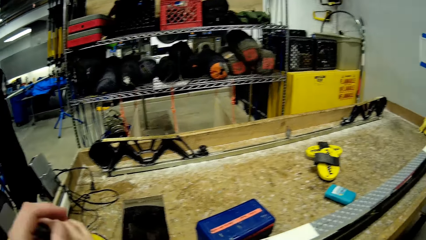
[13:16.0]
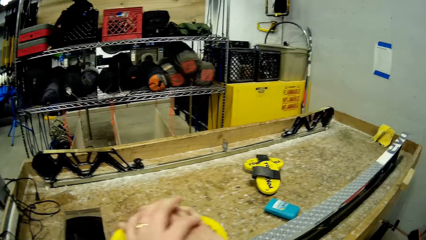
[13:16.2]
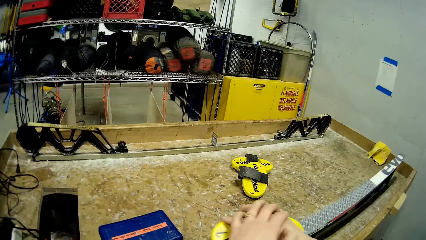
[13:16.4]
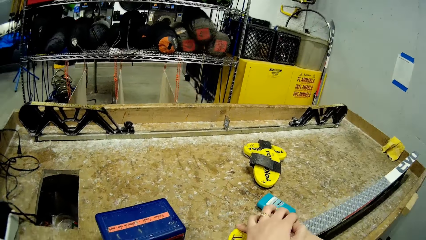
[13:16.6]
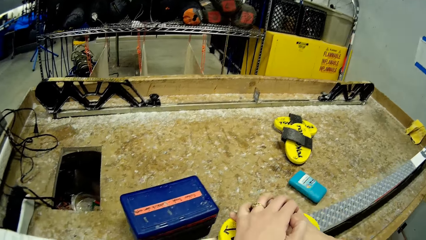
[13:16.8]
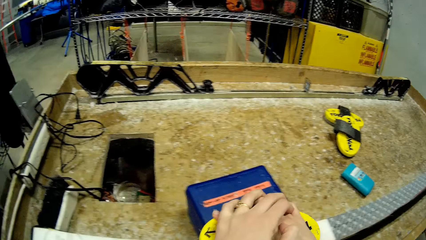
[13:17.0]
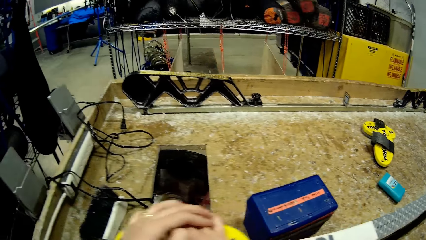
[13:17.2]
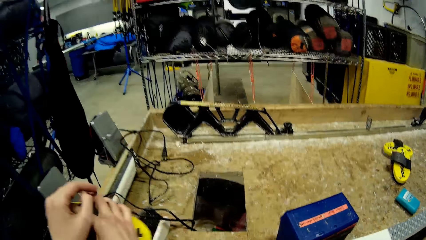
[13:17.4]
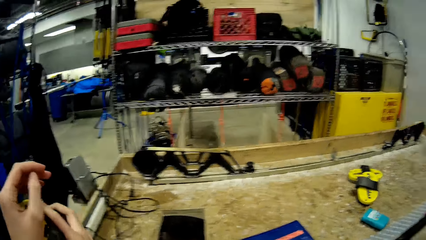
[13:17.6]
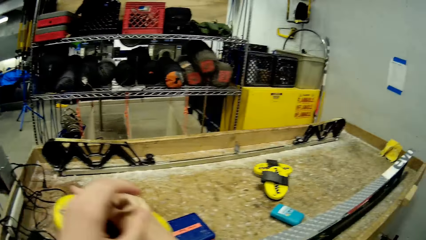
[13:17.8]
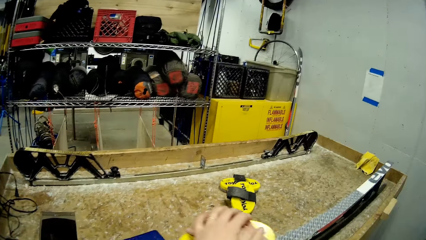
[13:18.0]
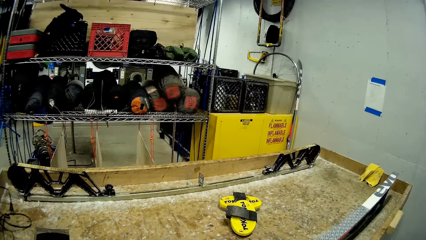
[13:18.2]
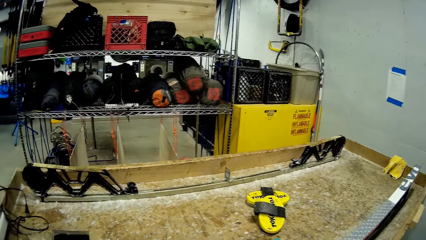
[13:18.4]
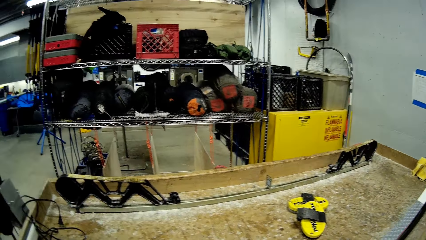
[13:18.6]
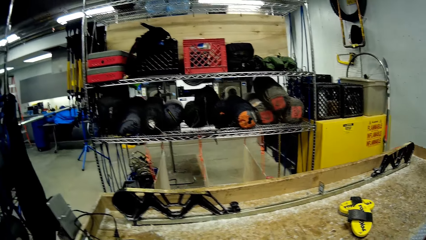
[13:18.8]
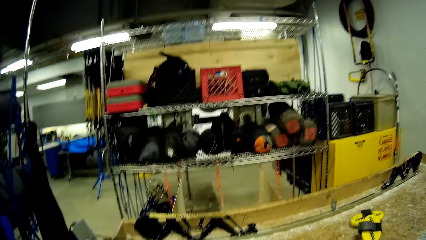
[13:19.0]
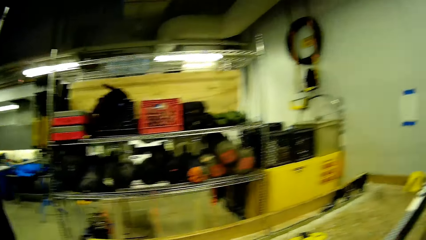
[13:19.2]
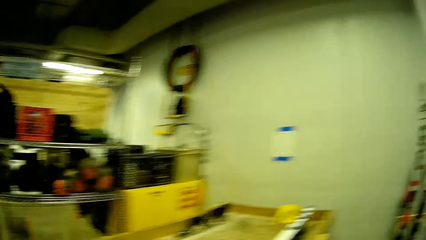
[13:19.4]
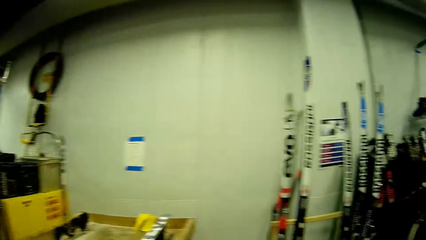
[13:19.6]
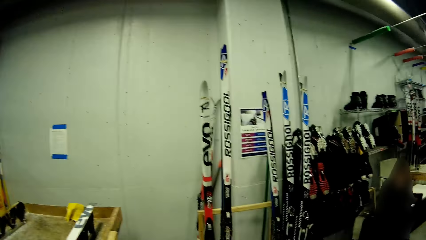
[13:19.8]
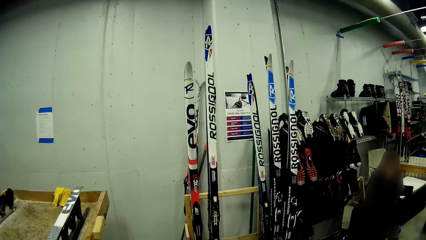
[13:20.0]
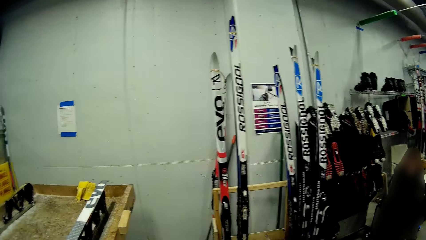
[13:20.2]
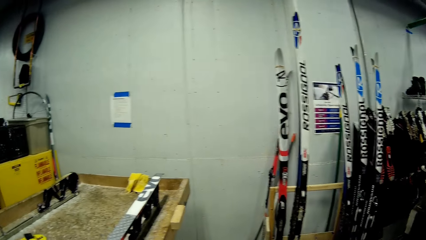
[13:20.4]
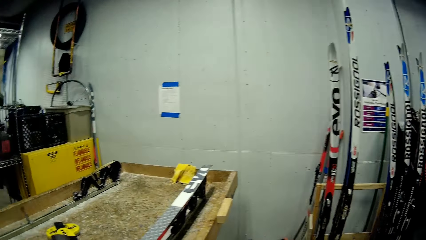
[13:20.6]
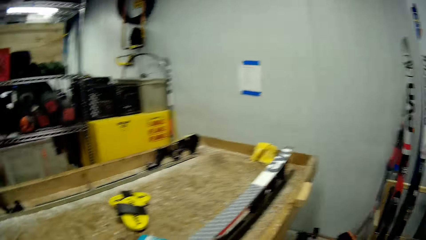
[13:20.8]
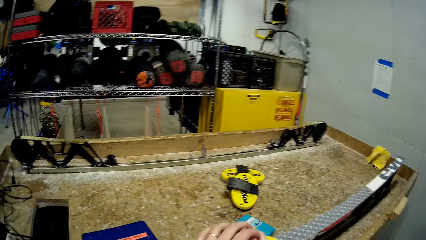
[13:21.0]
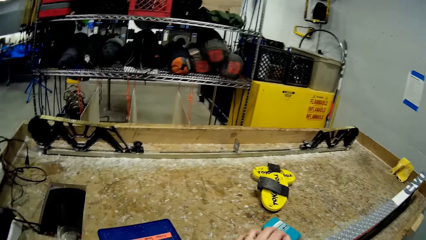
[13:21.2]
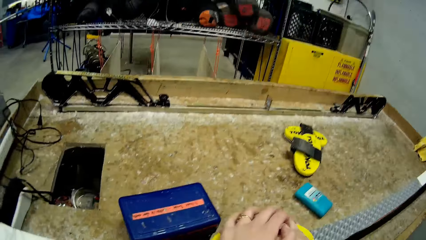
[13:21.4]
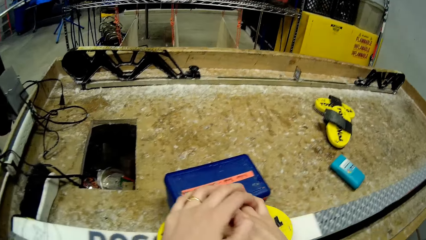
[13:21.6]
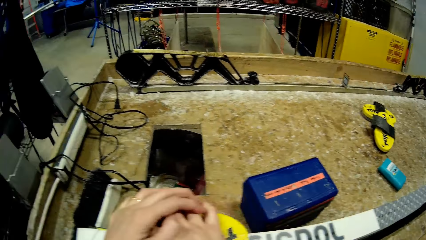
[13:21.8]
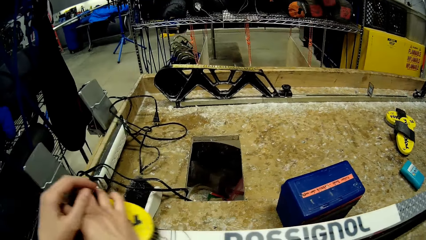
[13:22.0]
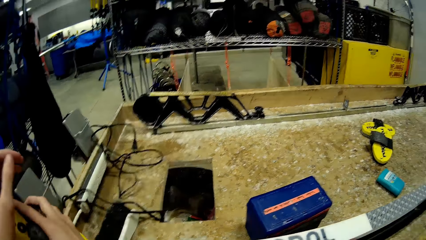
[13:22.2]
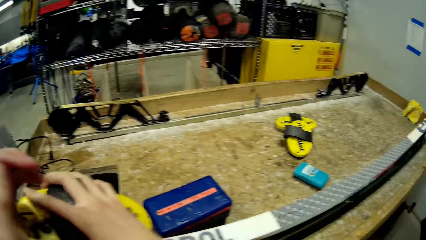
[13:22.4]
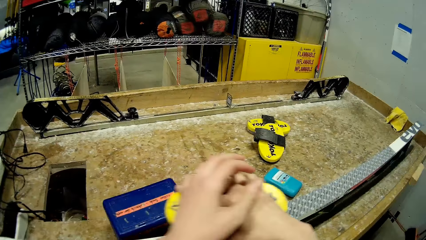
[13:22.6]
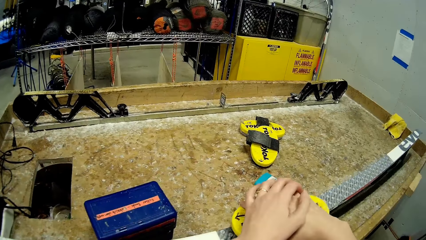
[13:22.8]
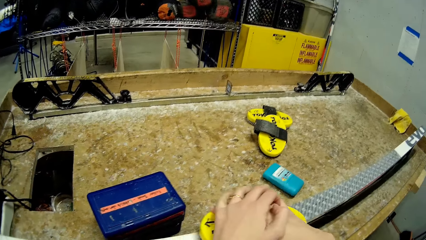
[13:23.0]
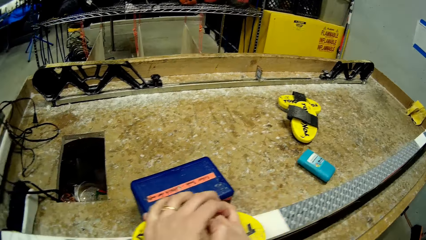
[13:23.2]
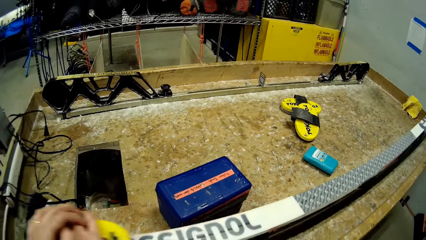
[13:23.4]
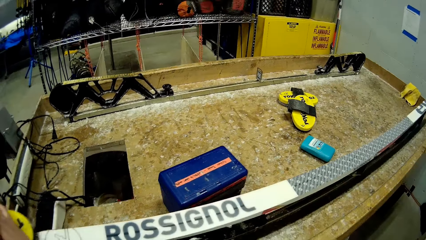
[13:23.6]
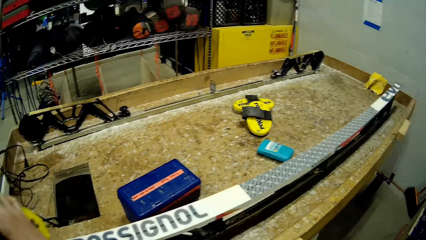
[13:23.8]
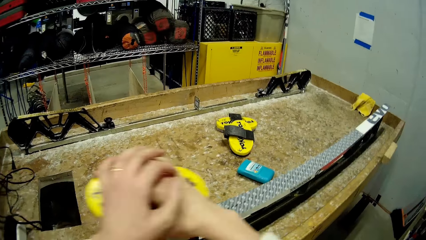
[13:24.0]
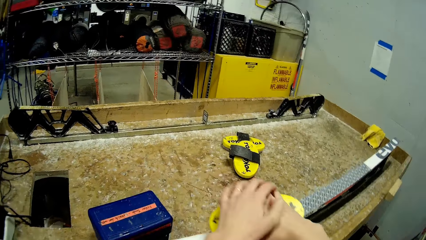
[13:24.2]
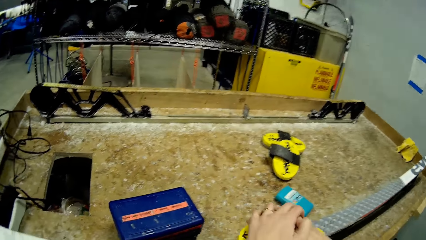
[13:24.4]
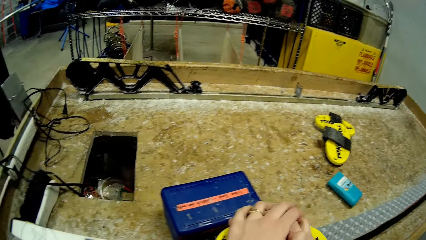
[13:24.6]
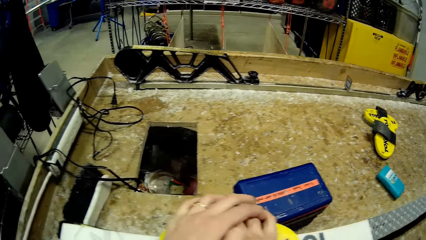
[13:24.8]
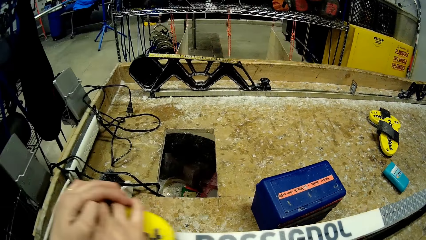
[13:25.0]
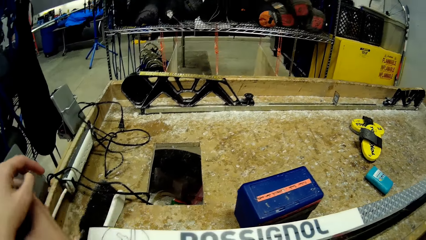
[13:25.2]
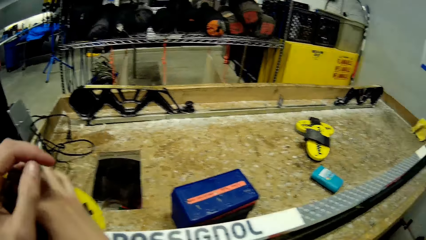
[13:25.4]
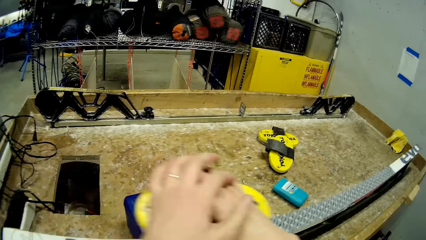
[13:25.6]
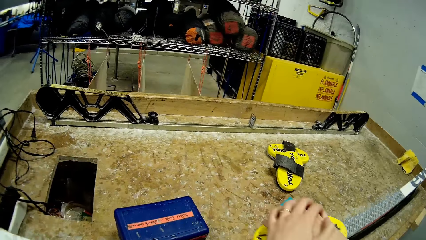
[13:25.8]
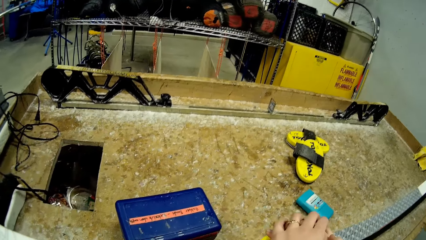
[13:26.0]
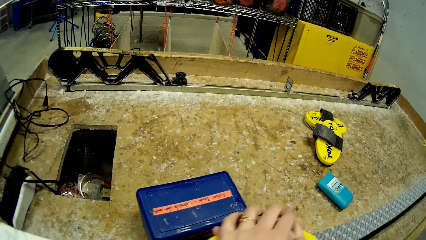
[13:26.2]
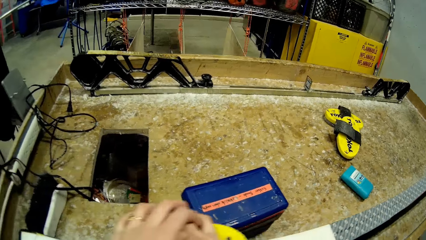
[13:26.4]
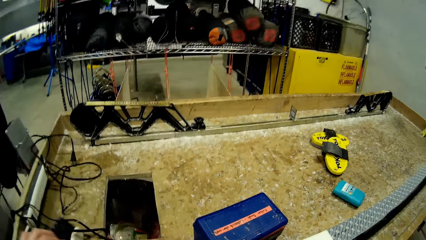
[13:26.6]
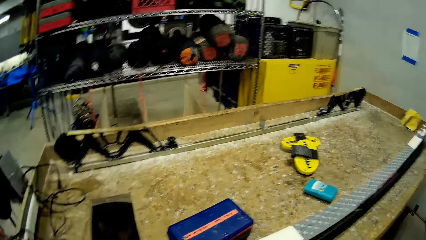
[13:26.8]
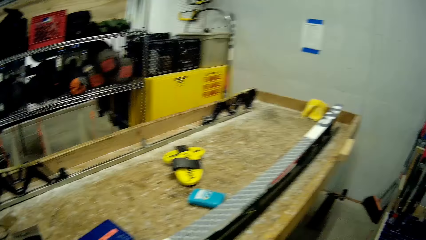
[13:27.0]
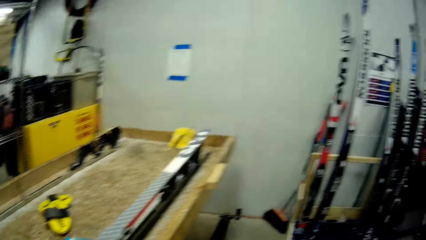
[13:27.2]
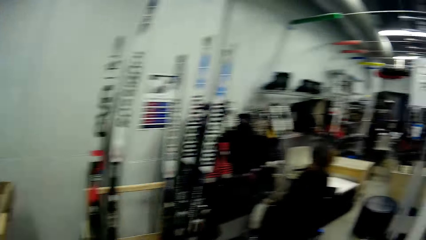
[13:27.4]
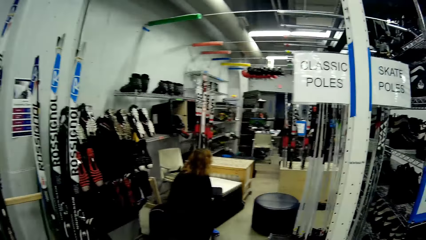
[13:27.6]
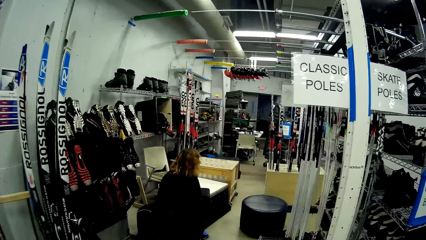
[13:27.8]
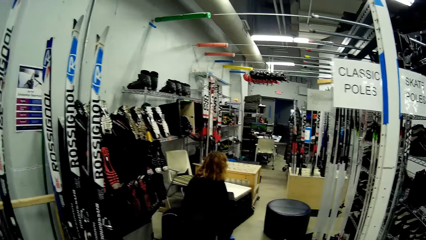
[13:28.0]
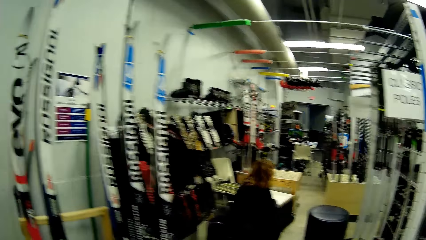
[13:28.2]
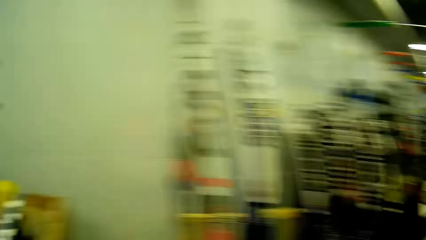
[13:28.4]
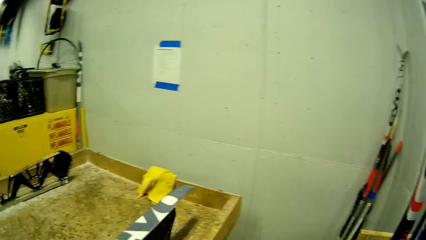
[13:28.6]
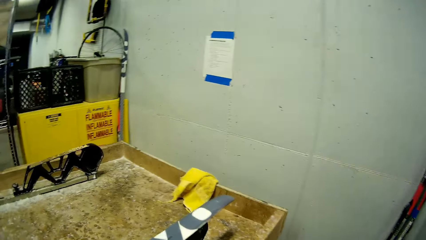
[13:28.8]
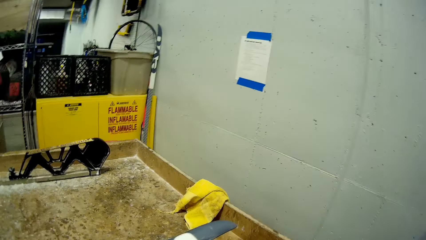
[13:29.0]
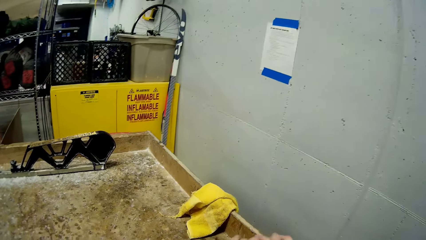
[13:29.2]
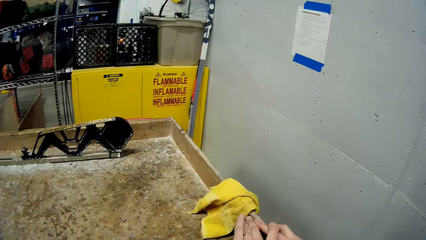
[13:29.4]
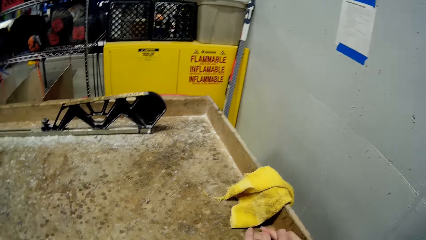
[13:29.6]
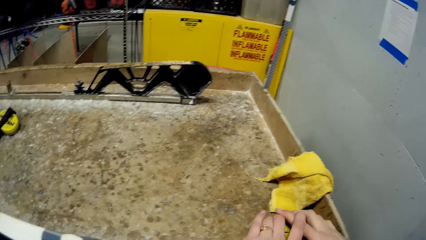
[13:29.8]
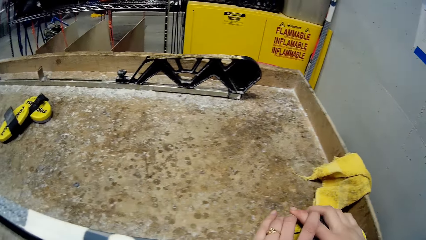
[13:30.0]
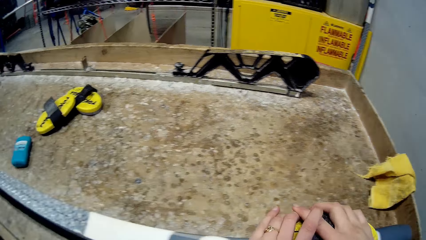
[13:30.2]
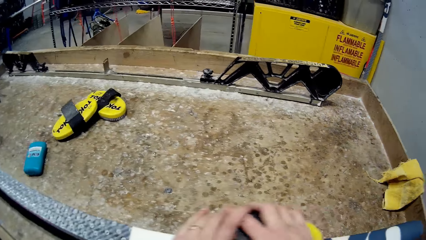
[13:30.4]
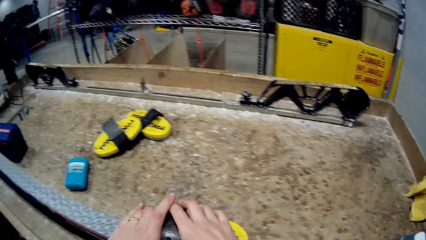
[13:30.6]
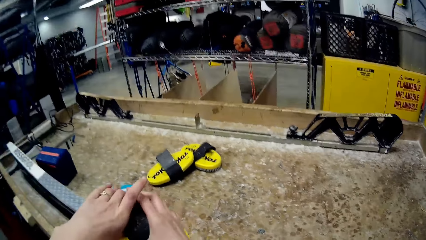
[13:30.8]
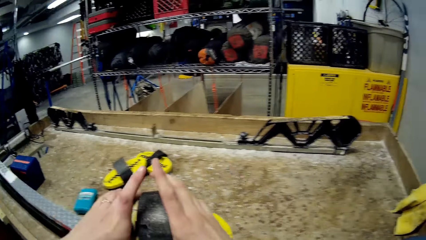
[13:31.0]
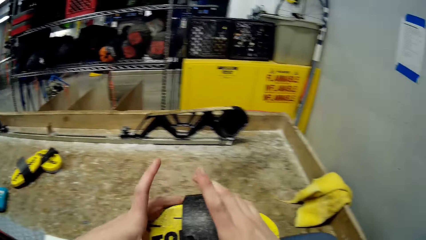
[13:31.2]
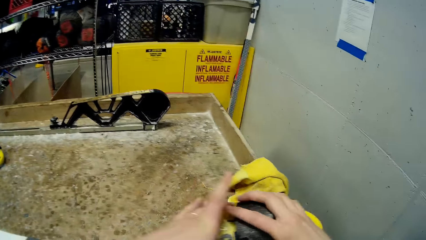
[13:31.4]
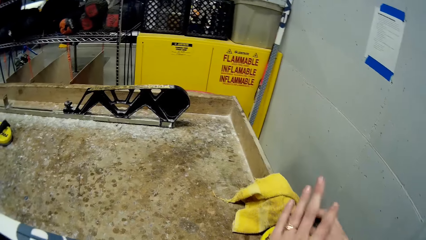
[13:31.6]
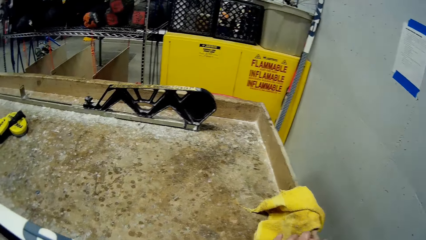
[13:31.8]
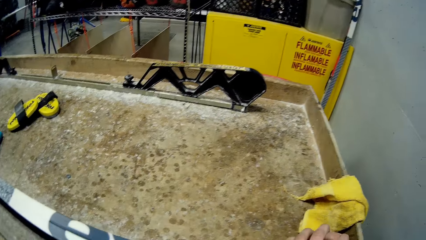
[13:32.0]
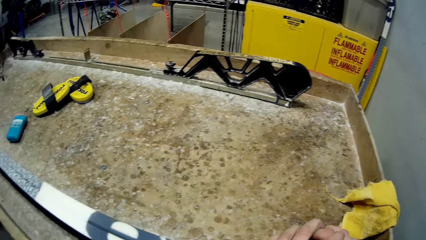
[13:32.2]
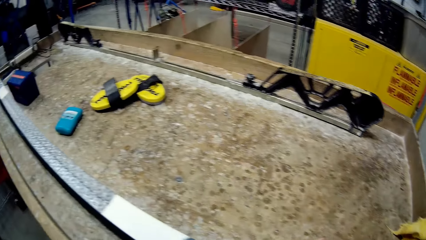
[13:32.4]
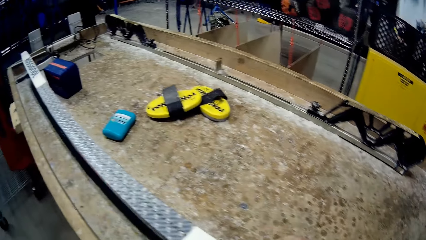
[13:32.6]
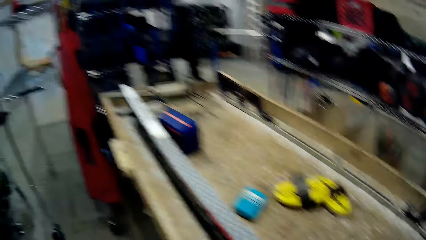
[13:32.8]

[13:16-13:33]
The camera wearer looks around.
